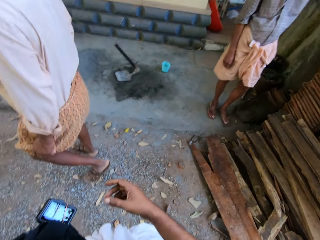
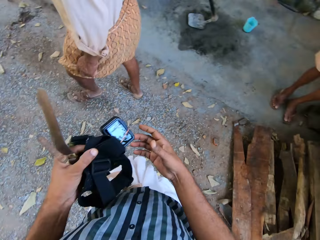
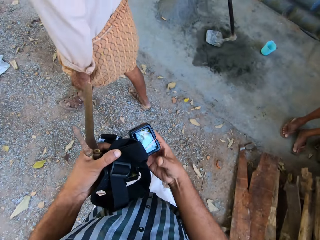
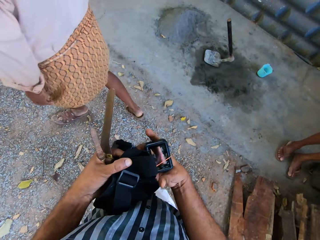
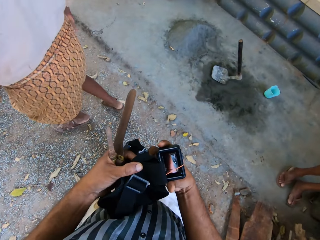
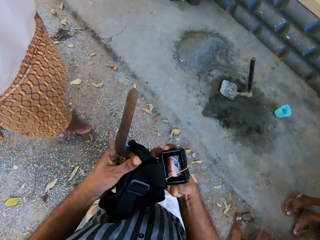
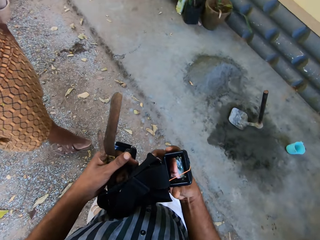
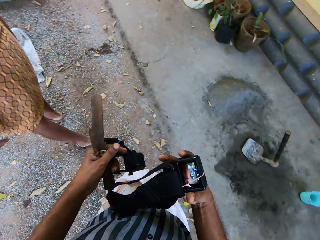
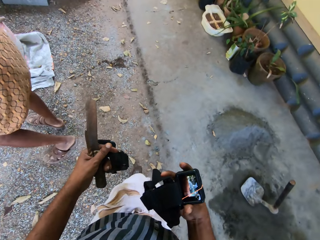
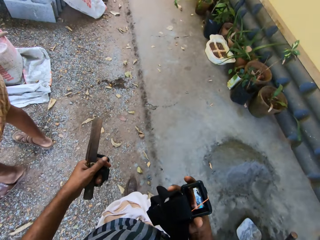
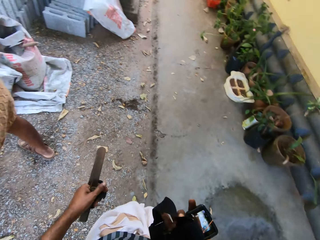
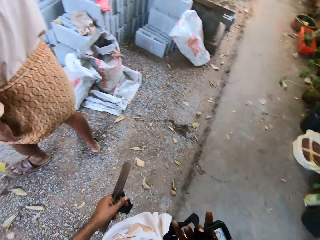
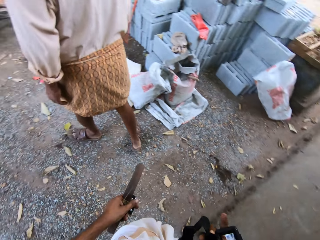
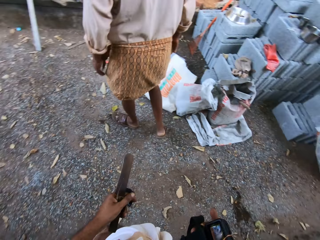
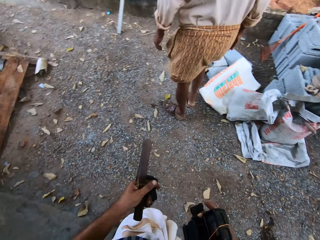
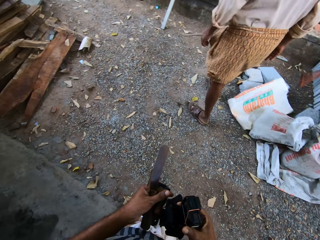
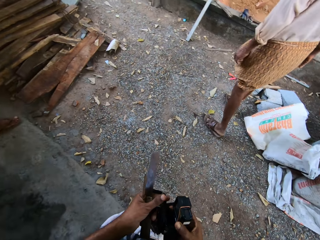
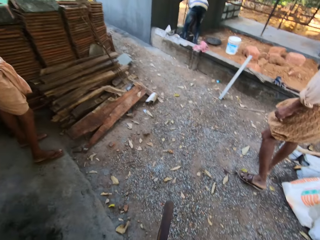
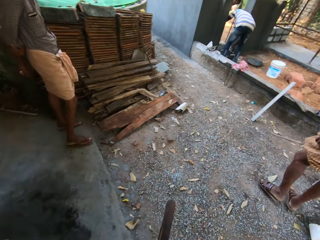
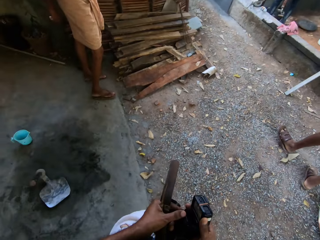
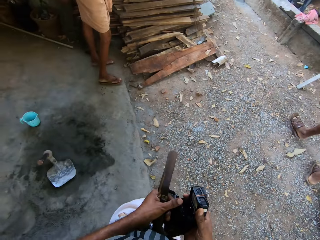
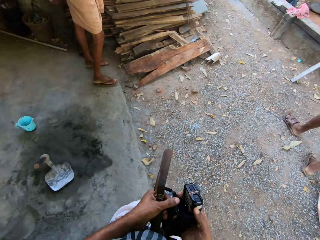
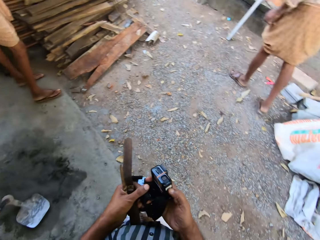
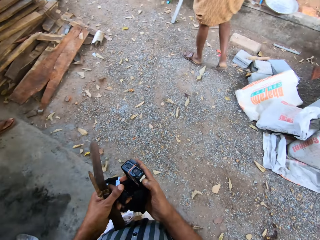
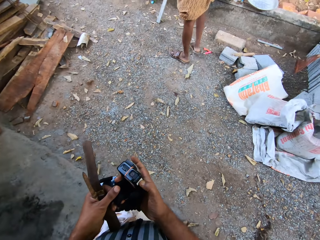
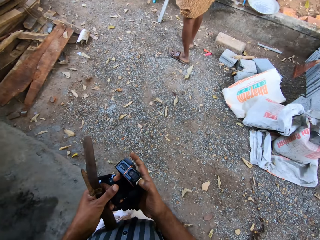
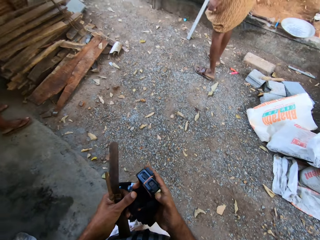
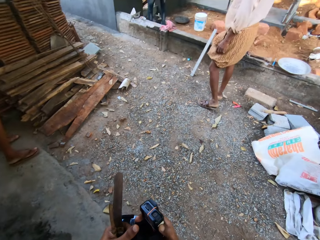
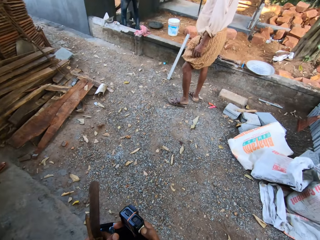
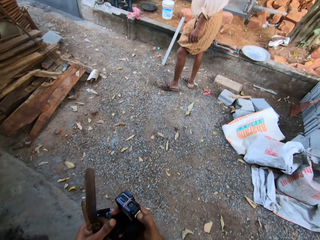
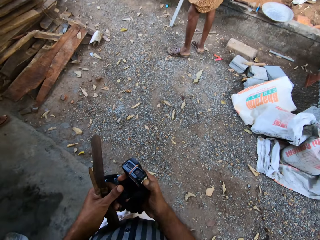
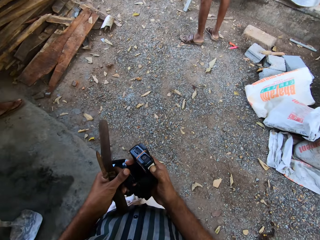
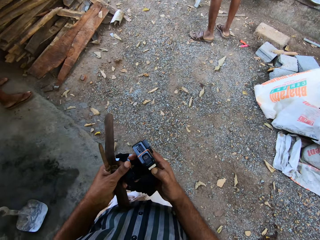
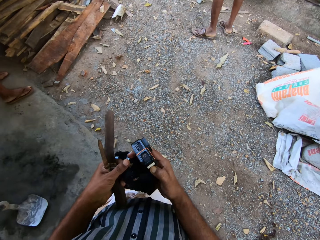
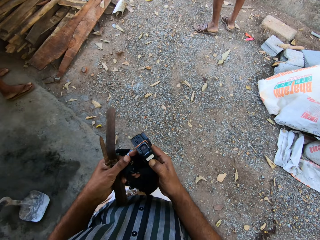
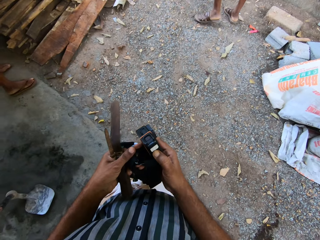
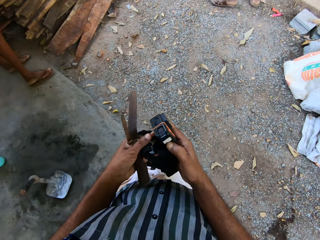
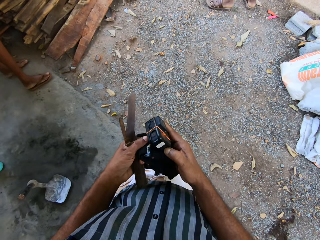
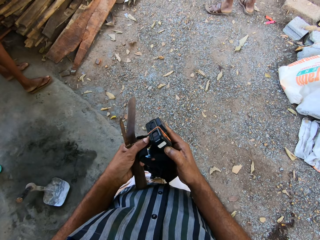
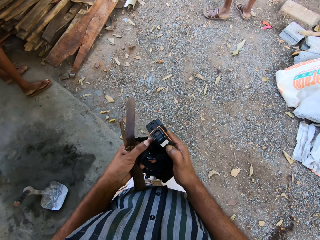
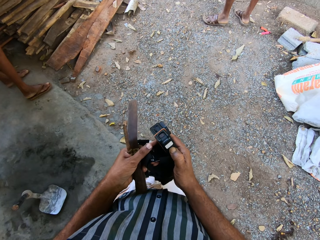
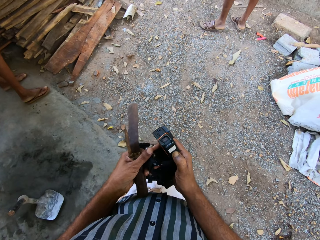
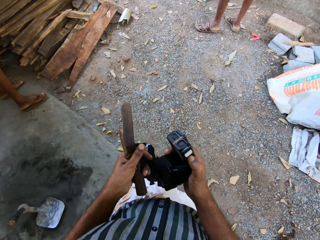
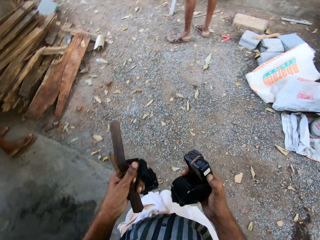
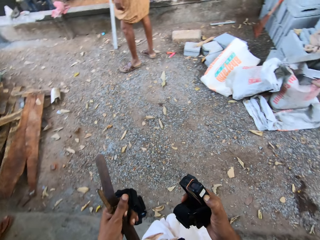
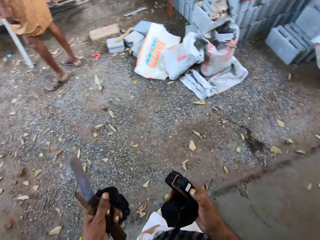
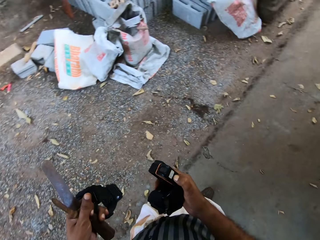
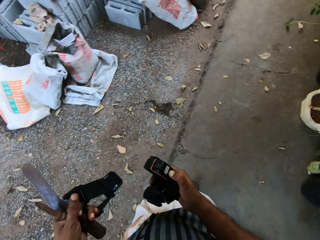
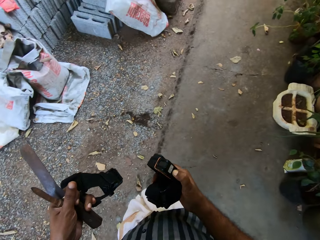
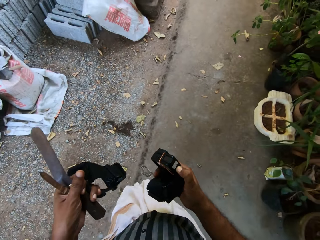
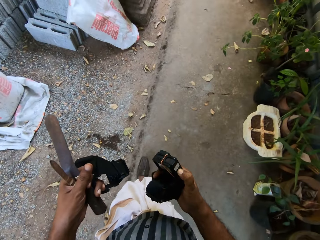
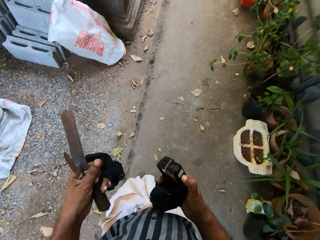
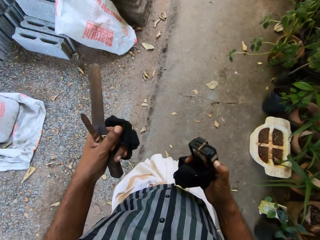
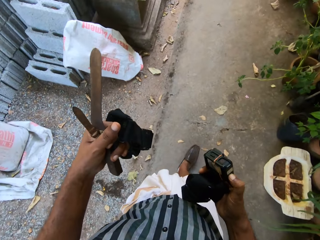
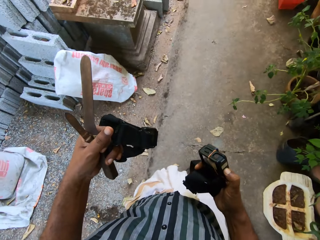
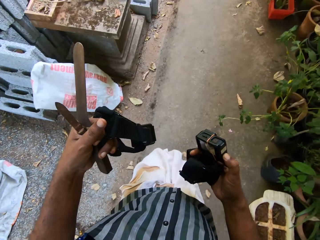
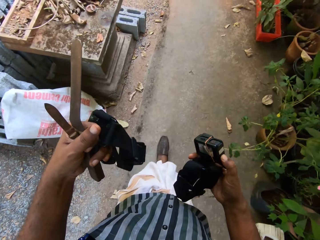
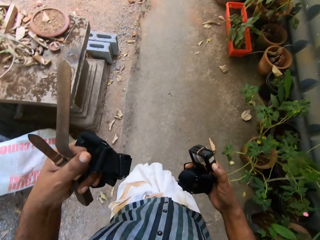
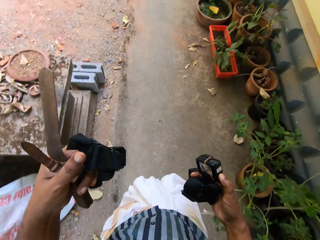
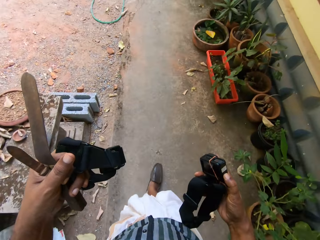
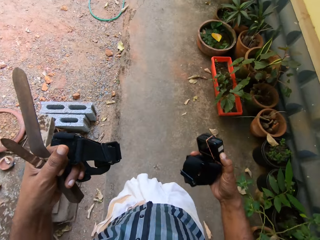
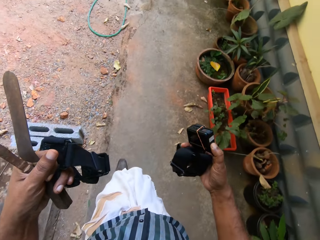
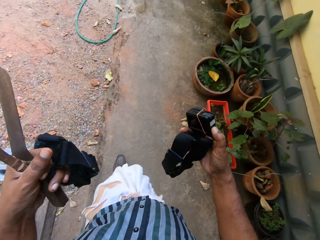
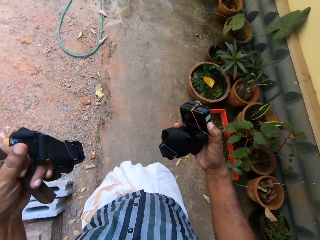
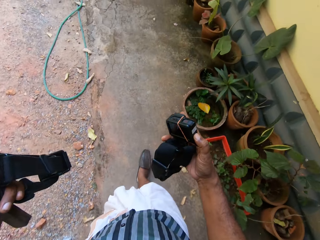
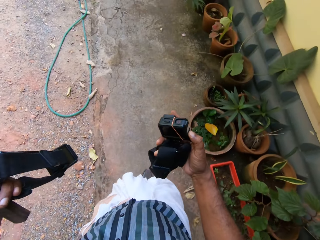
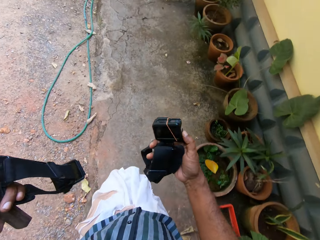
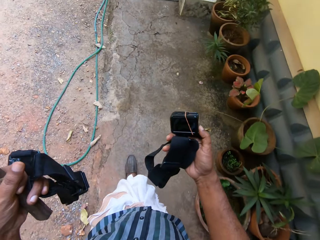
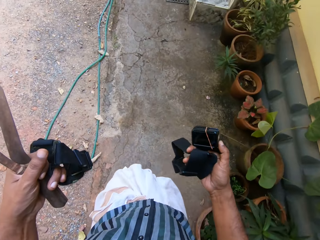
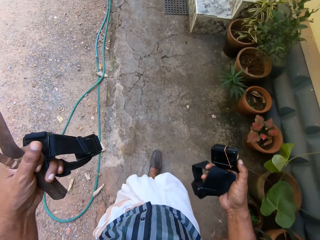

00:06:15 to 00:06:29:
The camera wearer walks around the area. He stops. He adjusts the camera with his hands. He walks around the area.

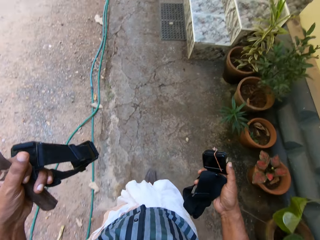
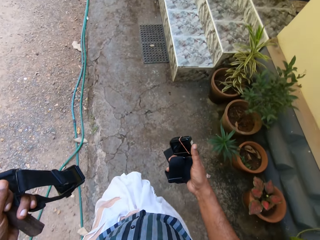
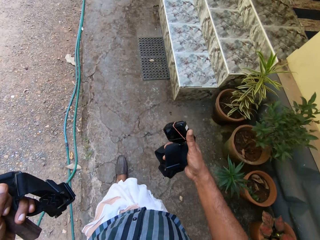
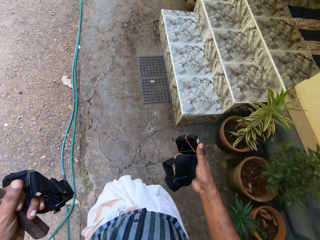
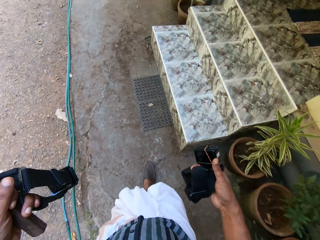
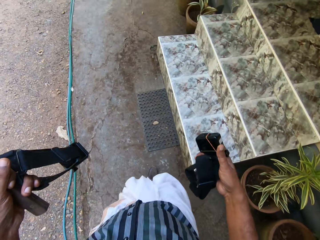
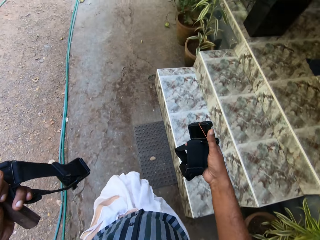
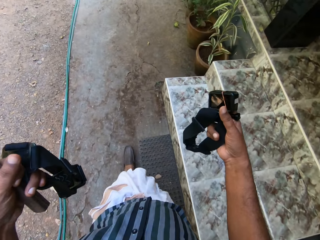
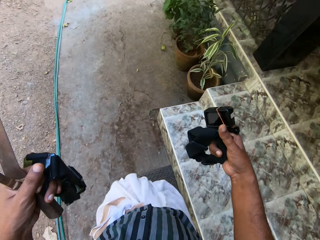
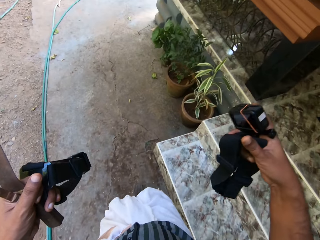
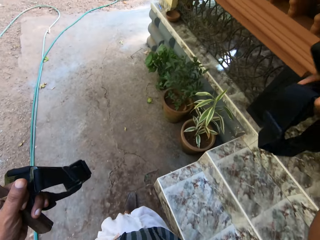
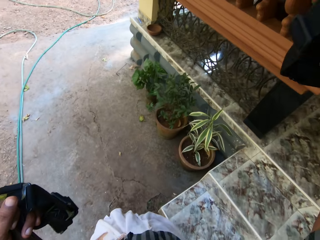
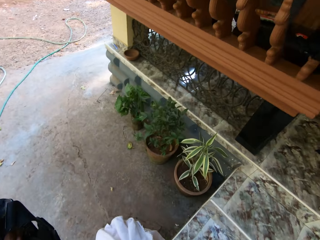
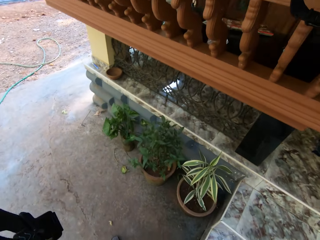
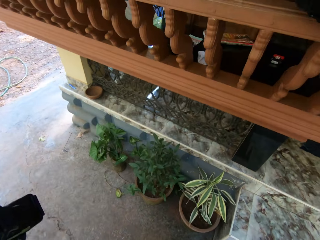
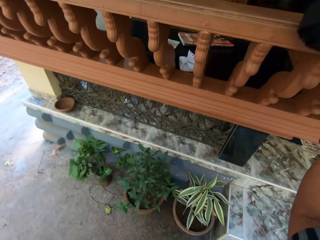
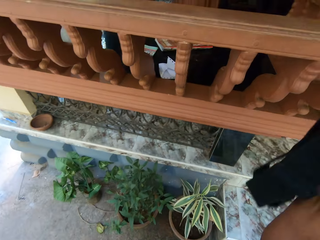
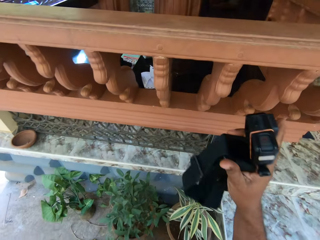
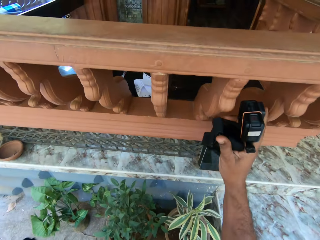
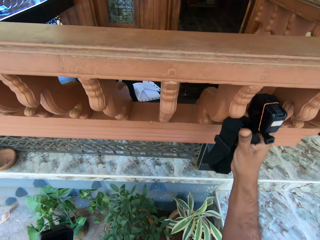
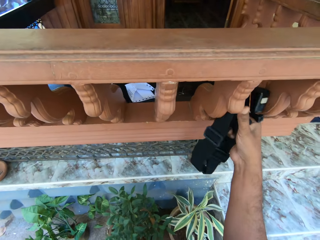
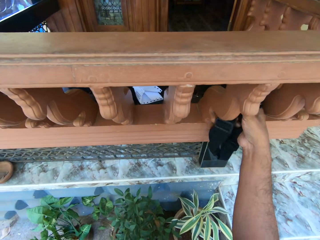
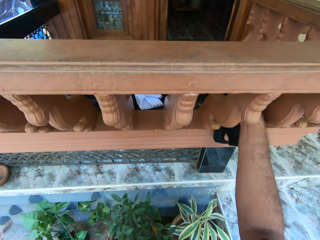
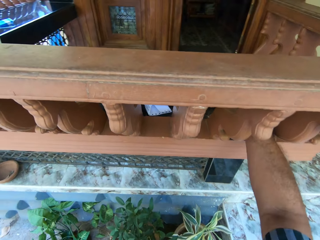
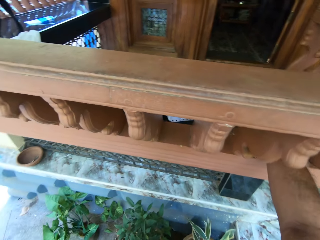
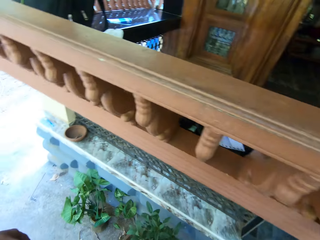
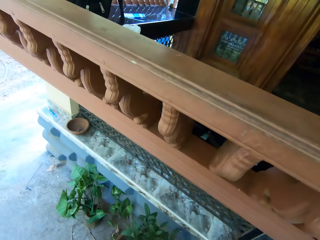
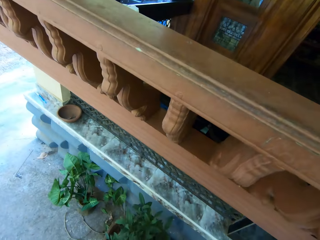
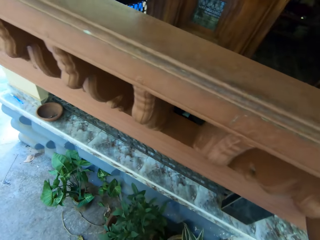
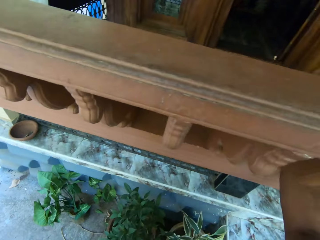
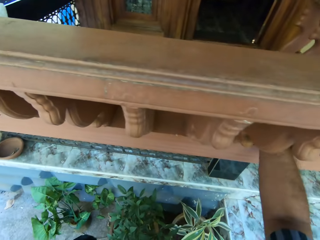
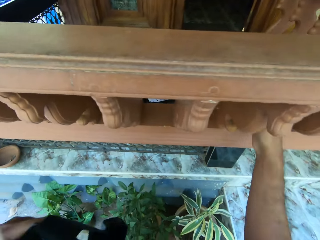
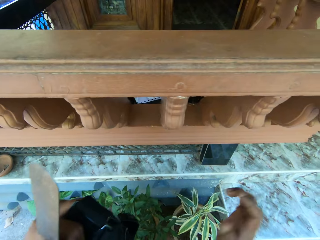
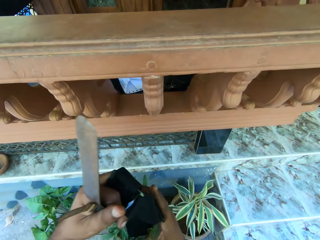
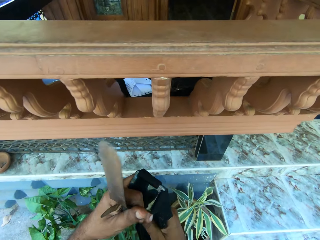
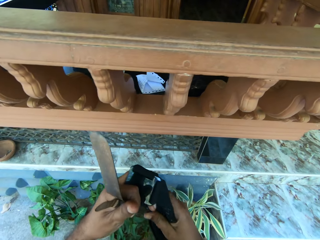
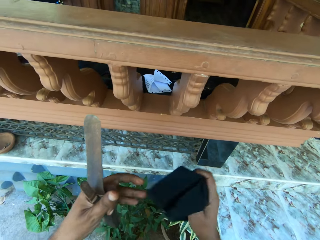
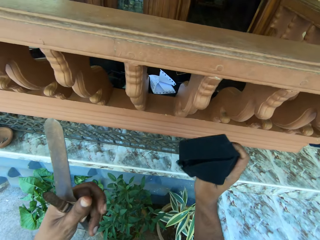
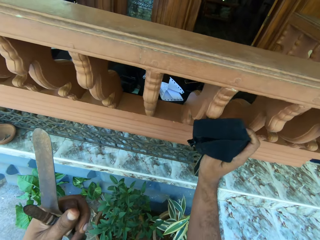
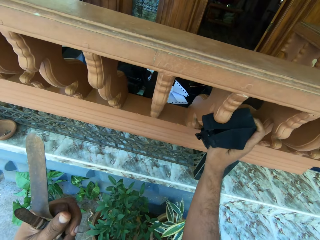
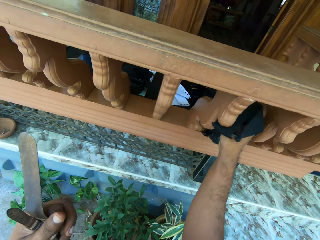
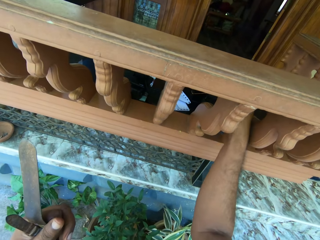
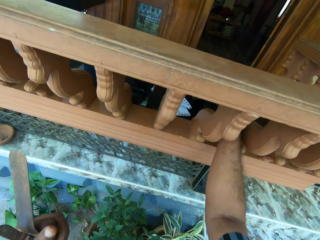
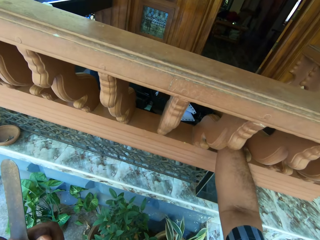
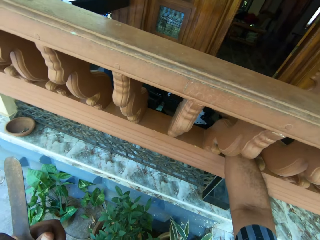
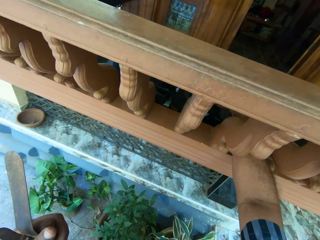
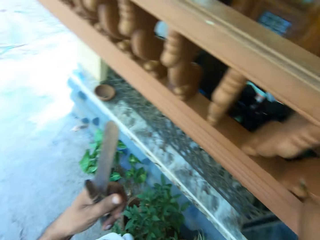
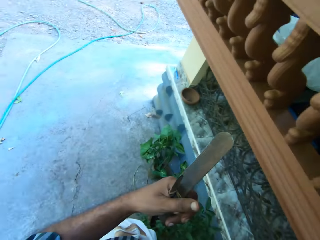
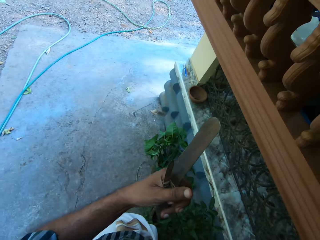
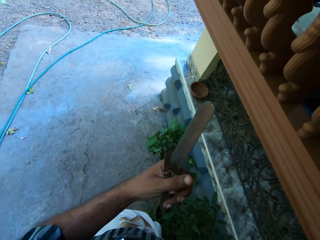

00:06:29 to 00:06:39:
The camera wearer places the camera on the rail. They place the band on the other hand. They place the band on the rail.
